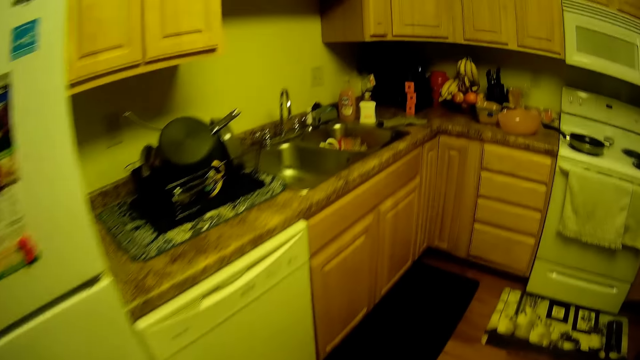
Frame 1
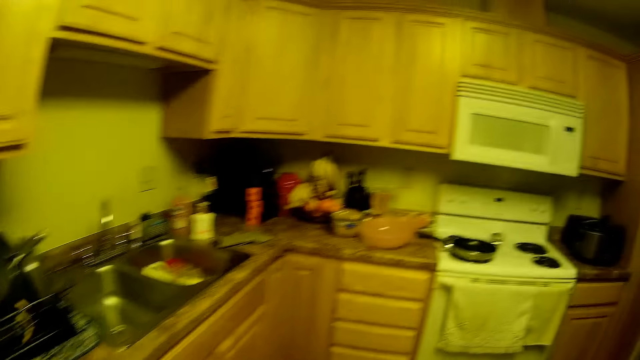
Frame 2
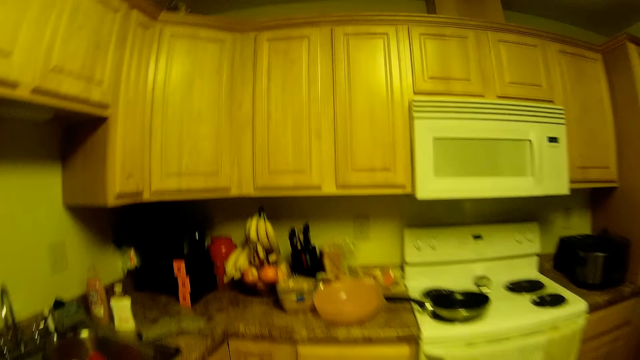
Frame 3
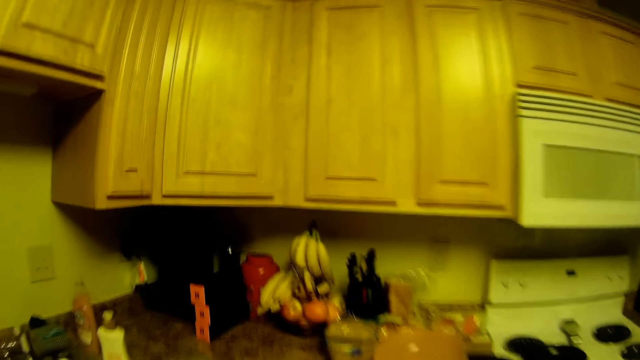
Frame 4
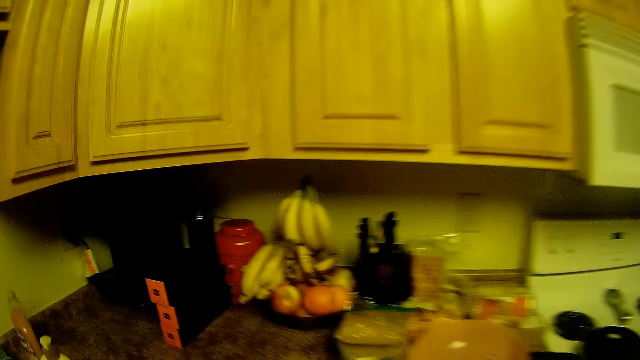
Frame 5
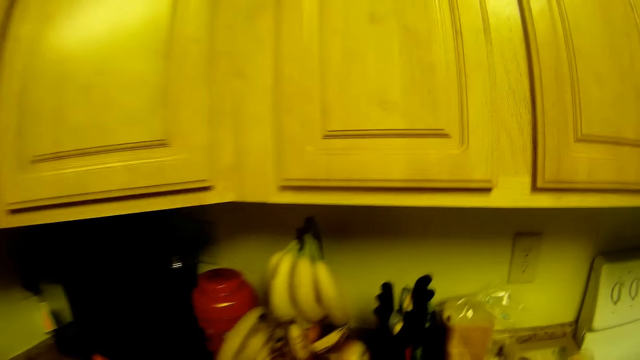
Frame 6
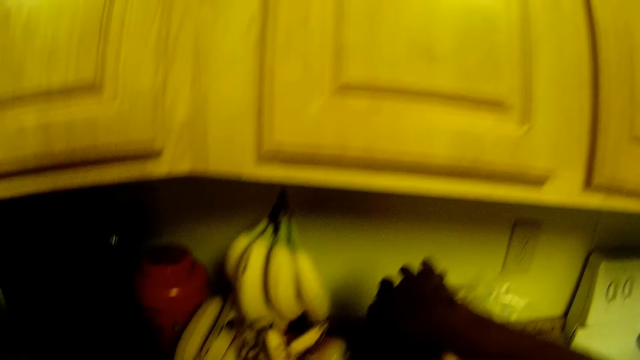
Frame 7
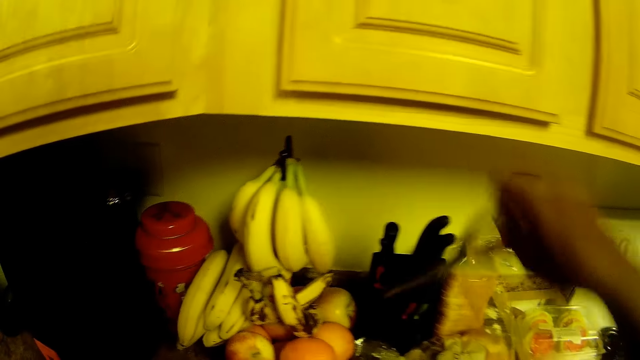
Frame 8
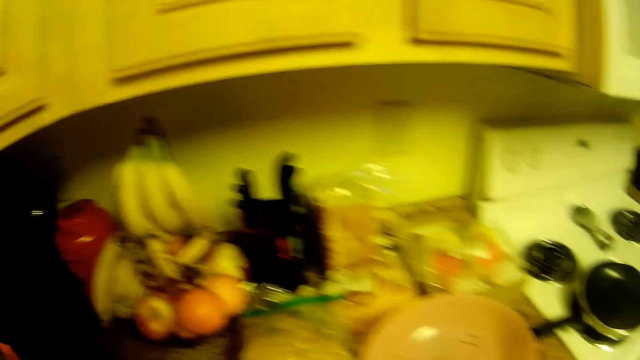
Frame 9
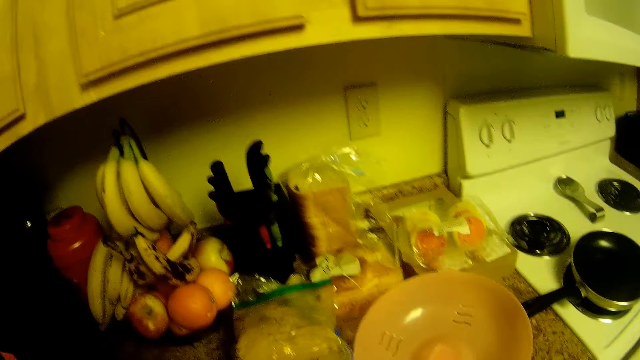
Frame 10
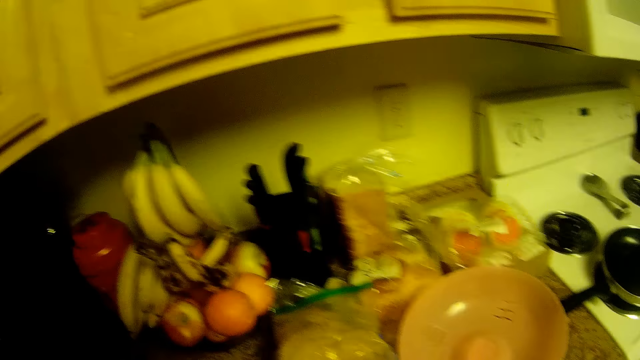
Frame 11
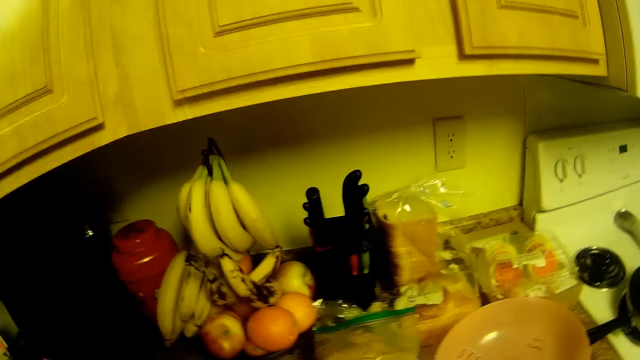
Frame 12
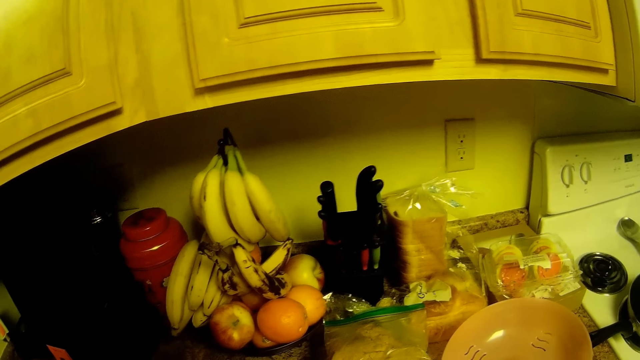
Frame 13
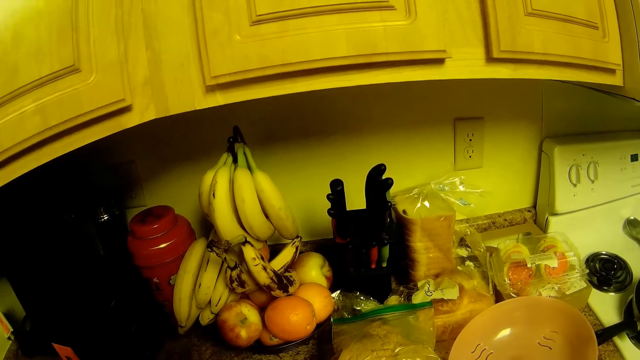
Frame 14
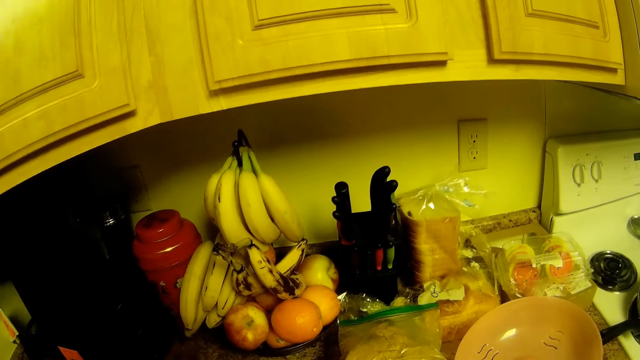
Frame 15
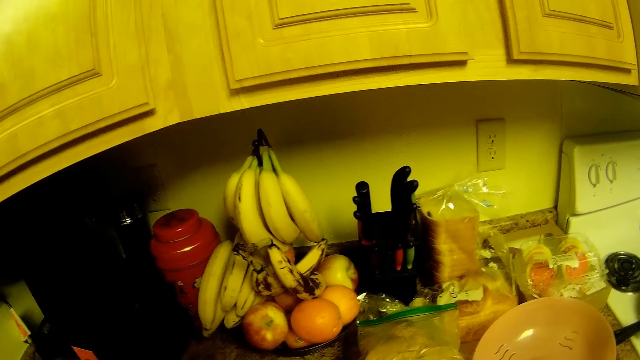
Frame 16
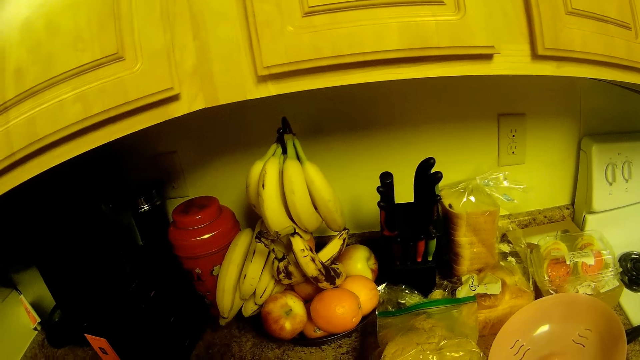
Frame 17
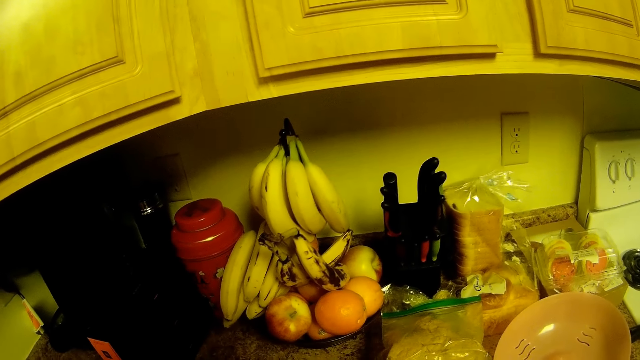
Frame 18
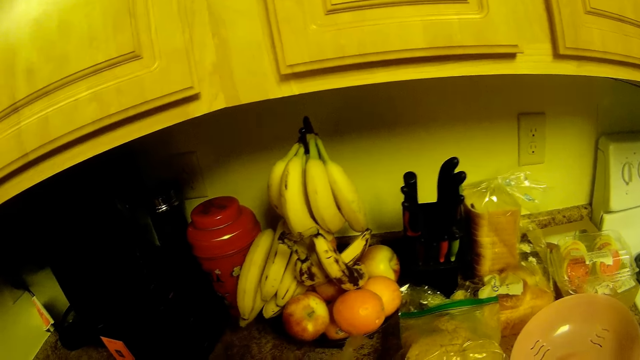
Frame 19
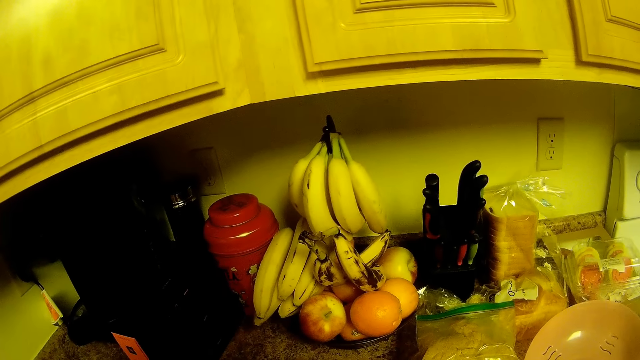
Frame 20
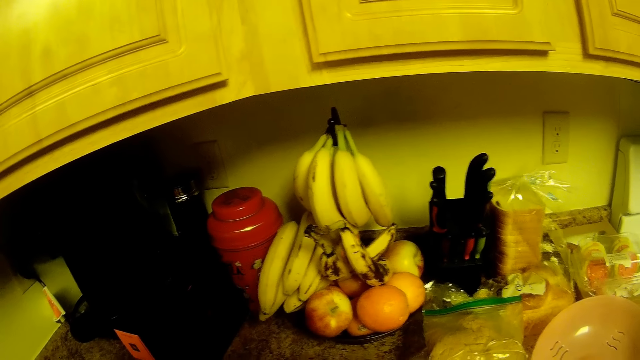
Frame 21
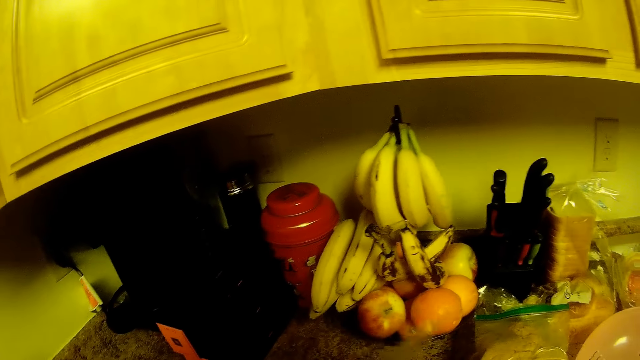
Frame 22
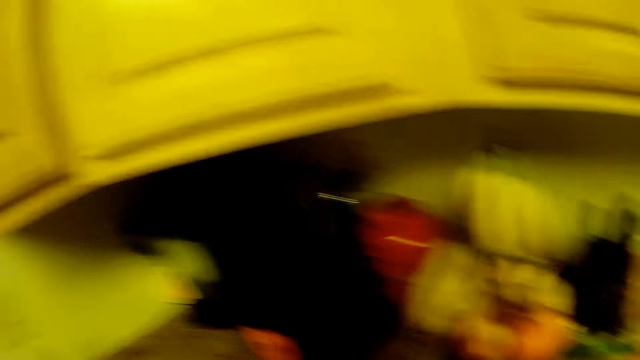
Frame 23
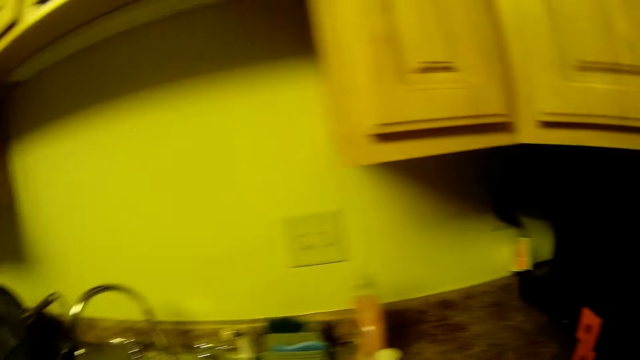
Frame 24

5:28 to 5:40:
The camera wearer walks around the kitchen. She picks up a pair of scissors or a kitchen knife from a utensil rack on a kitchen counter with her right hand. She talks with a person.

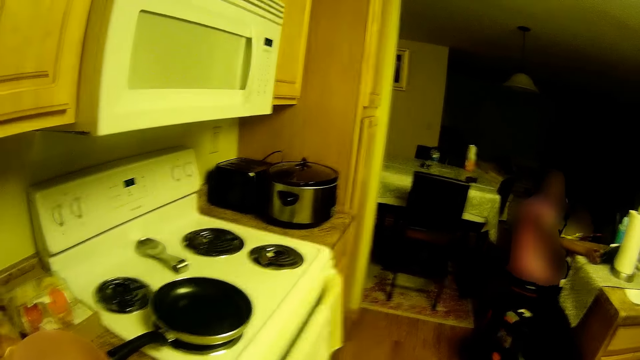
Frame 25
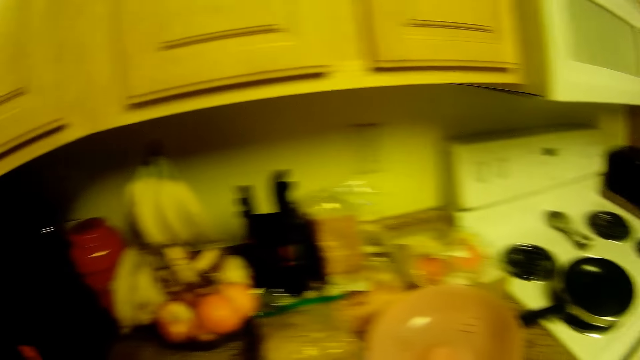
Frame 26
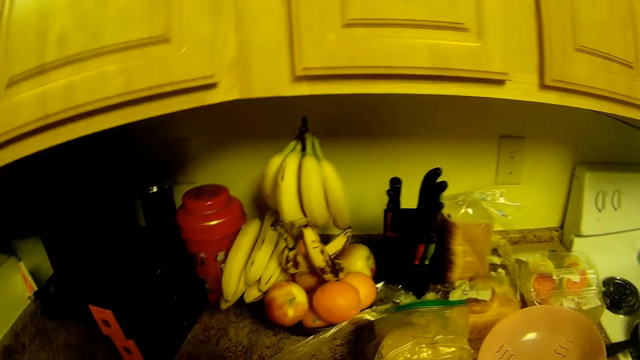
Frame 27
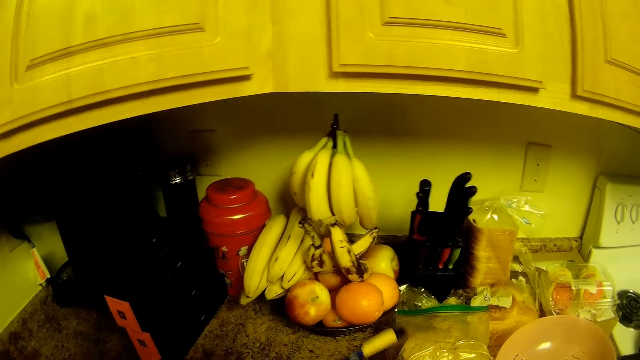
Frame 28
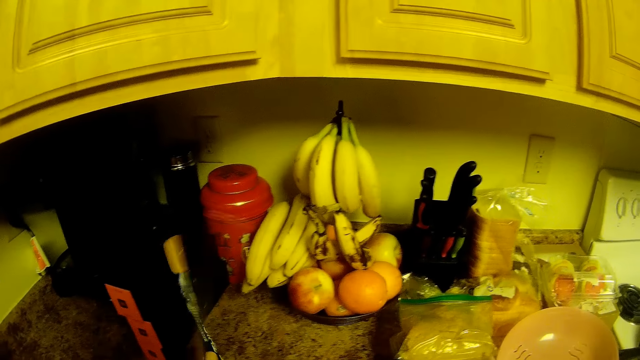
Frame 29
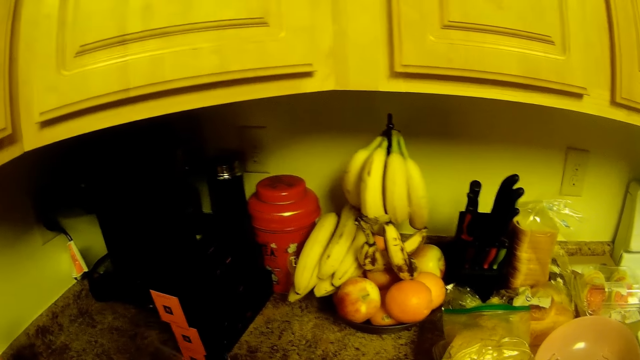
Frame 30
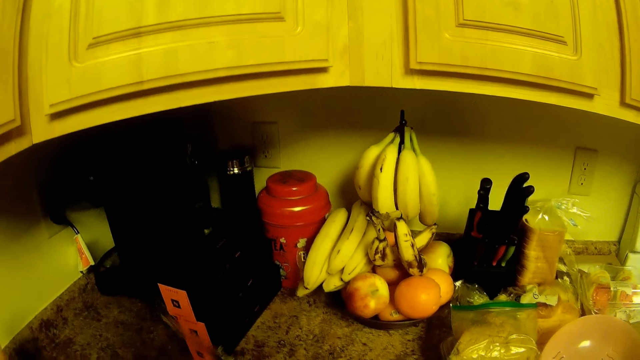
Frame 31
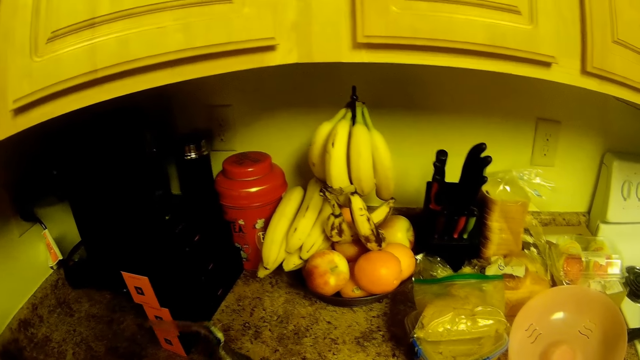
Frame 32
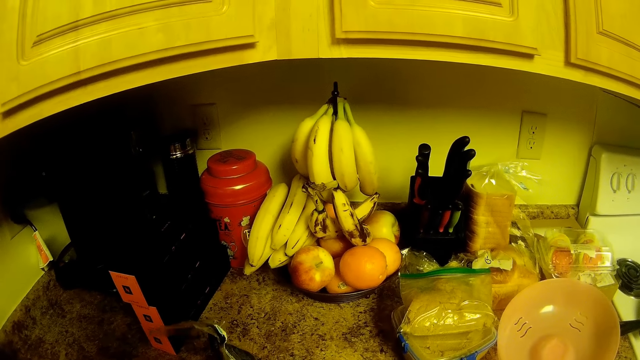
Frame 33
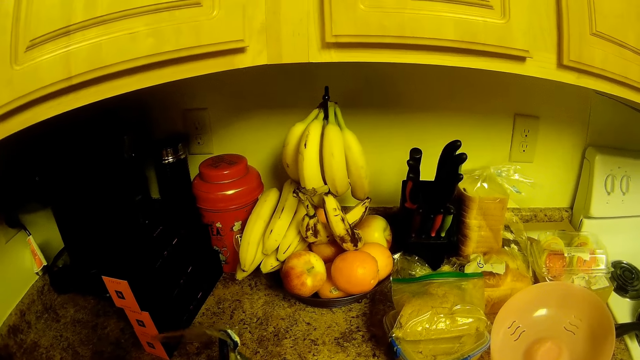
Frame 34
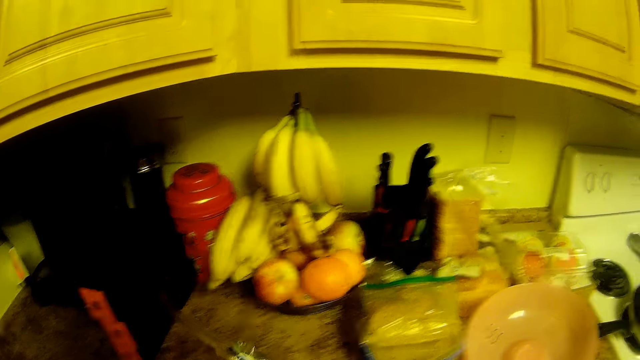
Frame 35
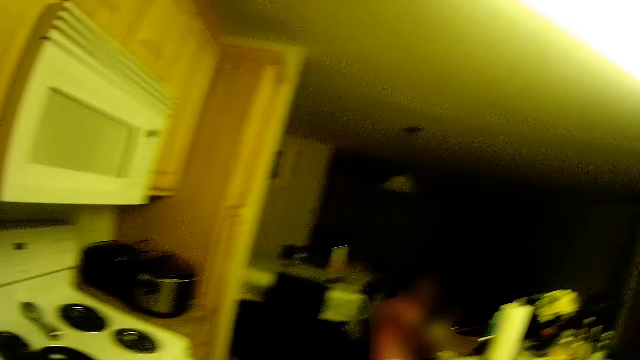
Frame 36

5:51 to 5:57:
The camera wearer opens the packet of cold cuts with both hands.

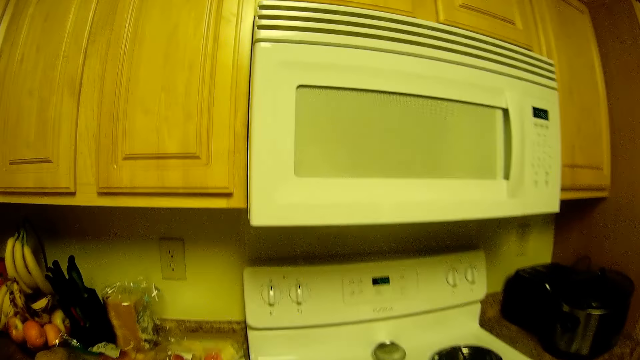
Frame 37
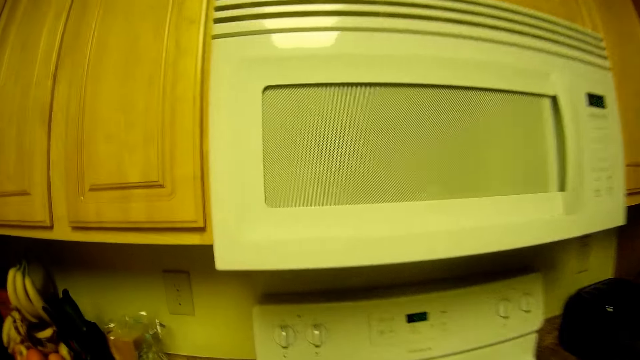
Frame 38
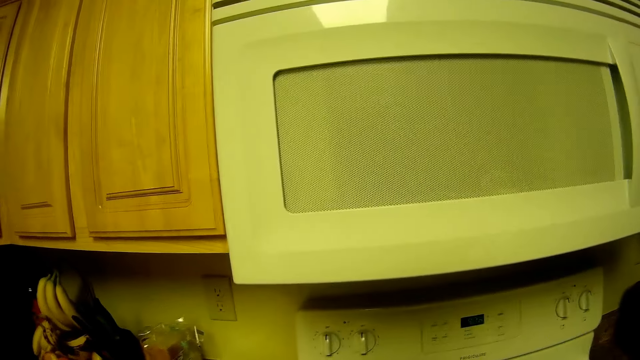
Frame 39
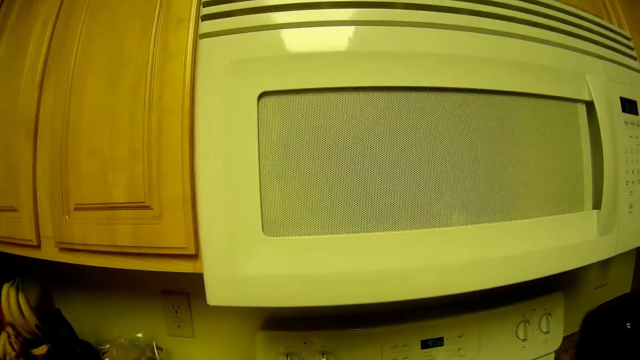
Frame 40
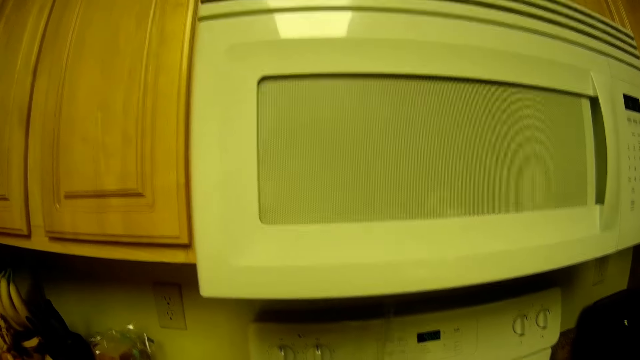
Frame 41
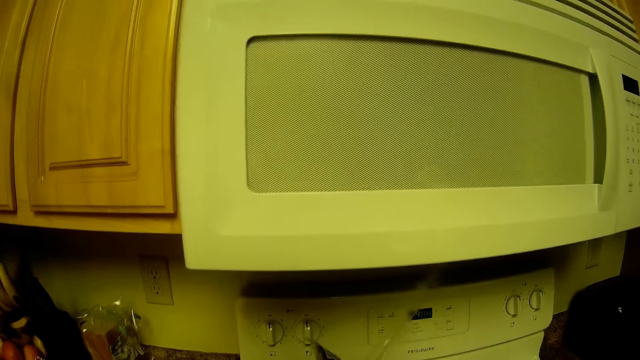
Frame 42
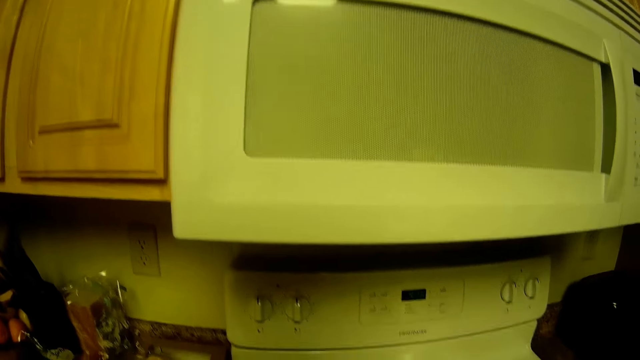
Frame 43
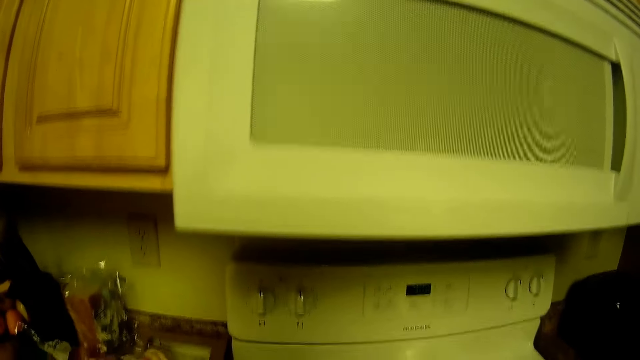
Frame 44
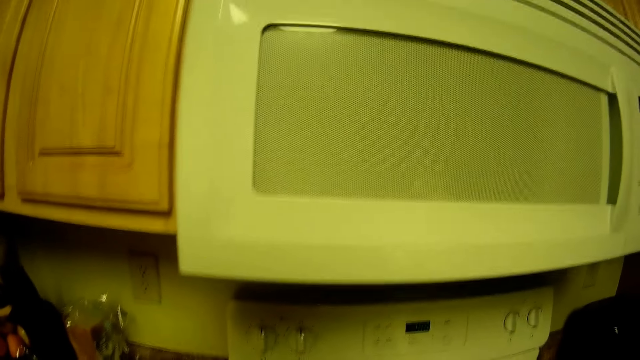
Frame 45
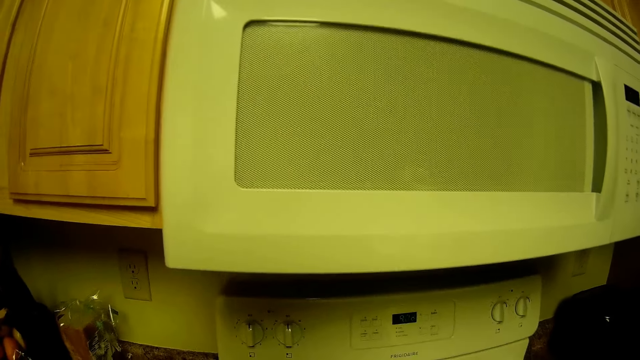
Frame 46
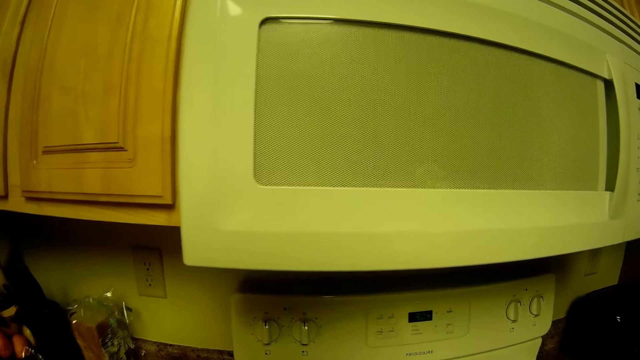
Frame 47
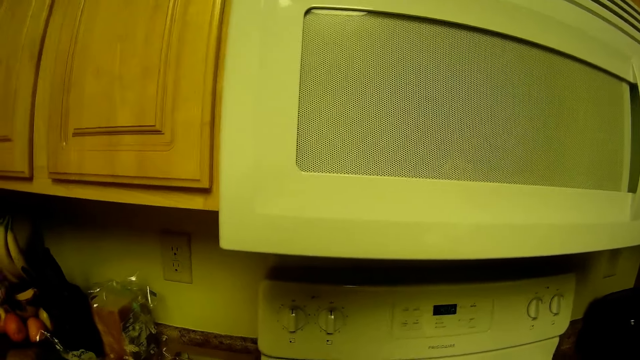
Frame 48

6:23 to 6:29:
The camera wearer puts some pieces of cold cuts in the pan on a gas cooker with both hands. They cut vegetables.
